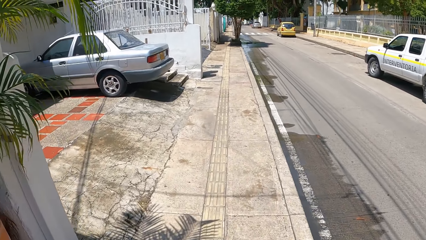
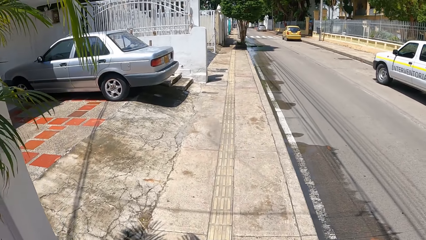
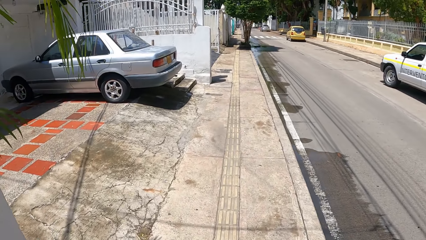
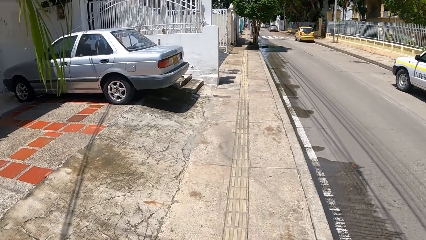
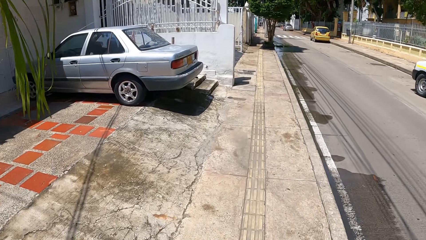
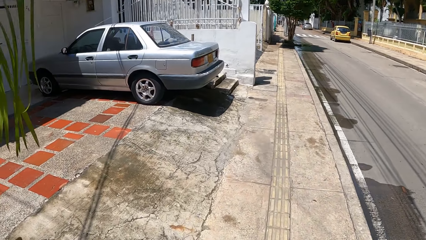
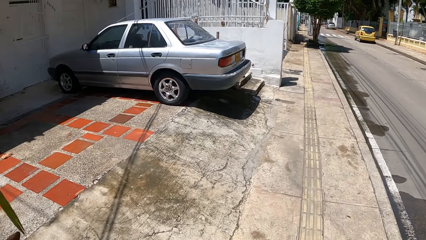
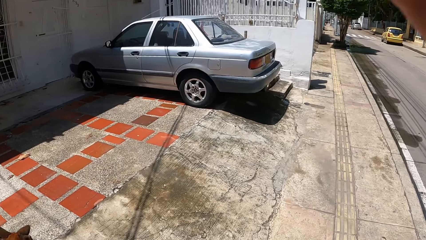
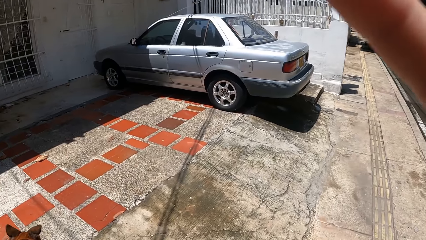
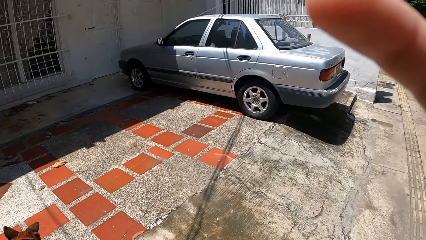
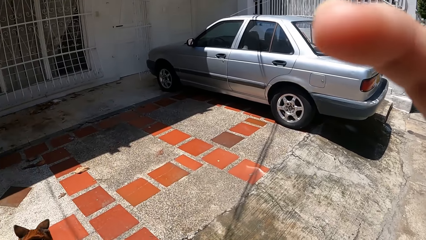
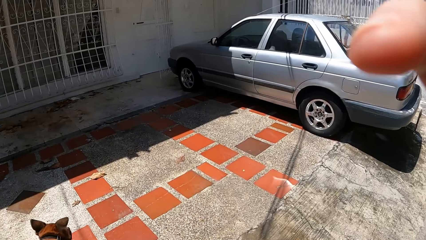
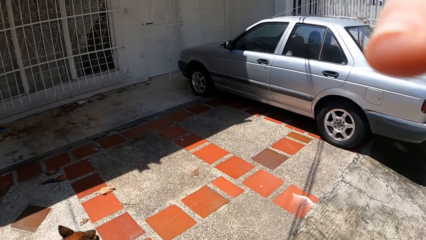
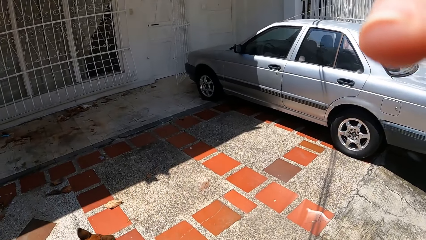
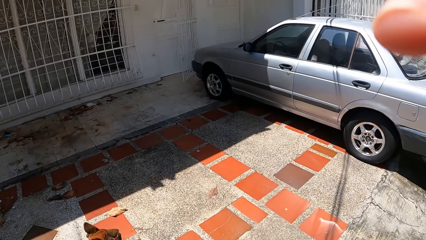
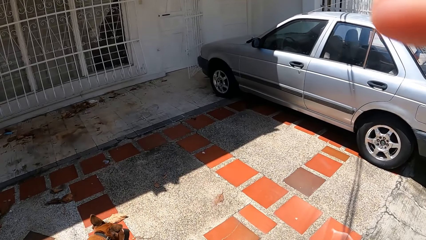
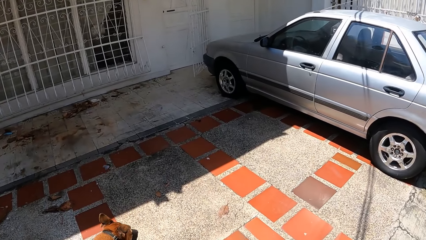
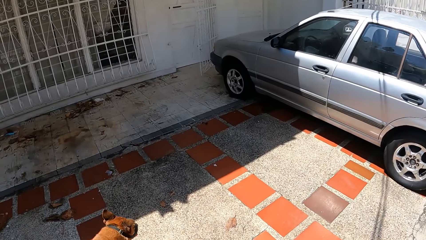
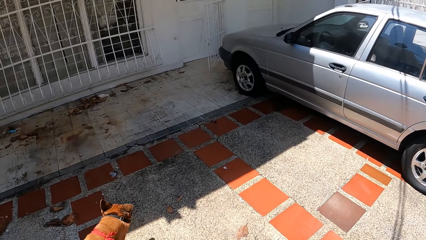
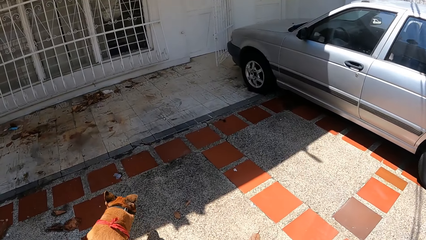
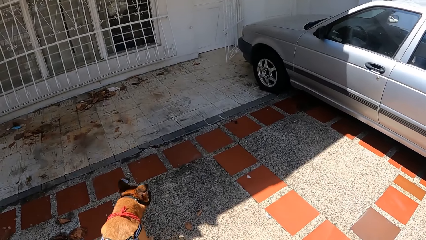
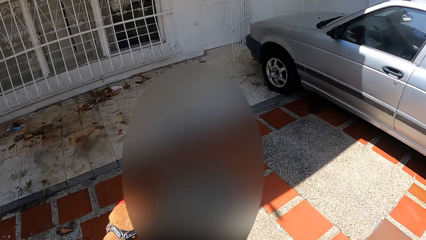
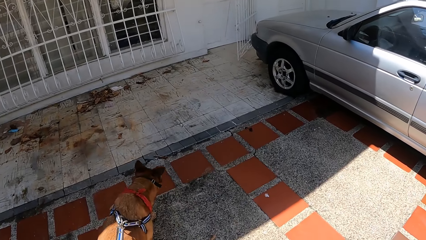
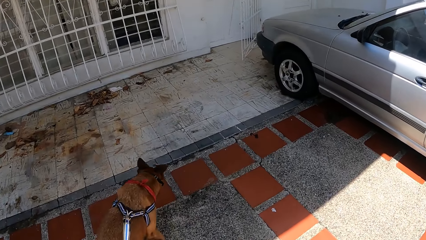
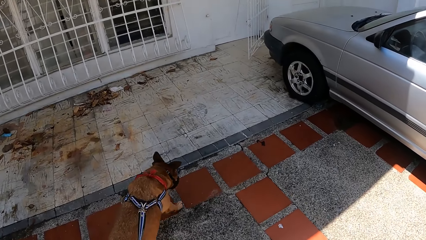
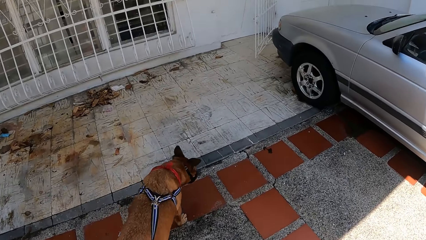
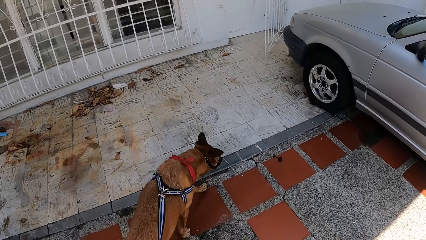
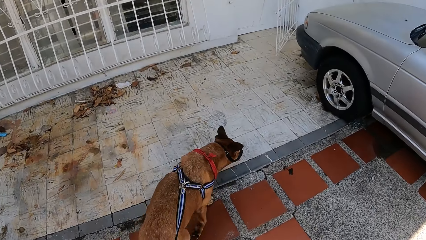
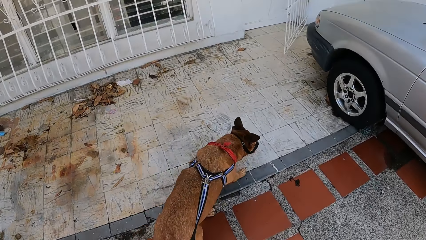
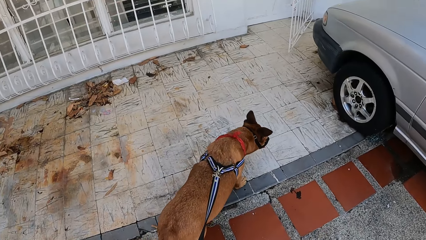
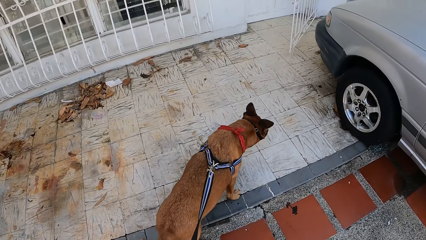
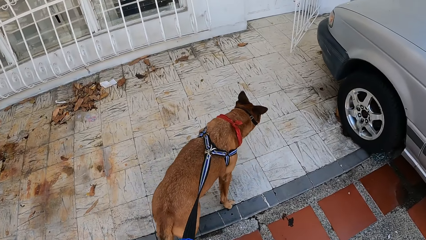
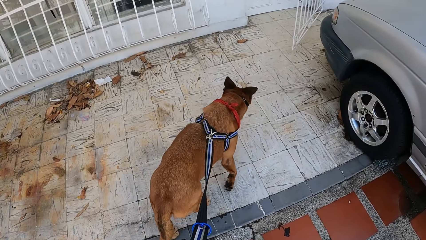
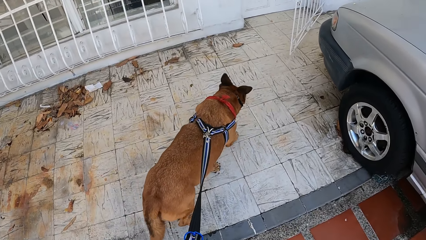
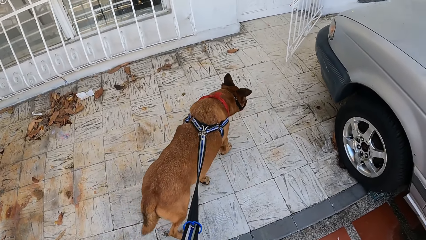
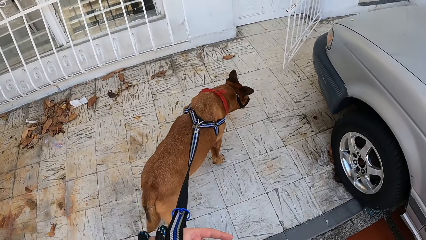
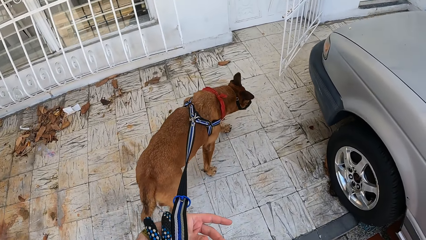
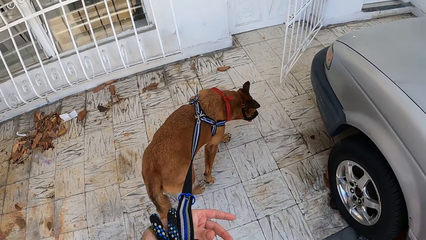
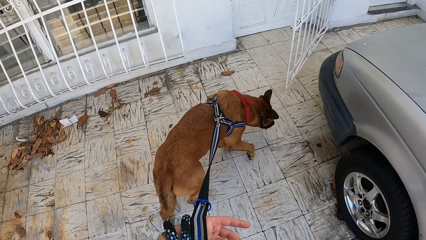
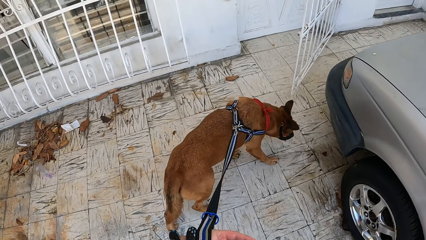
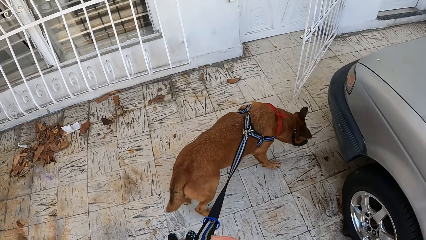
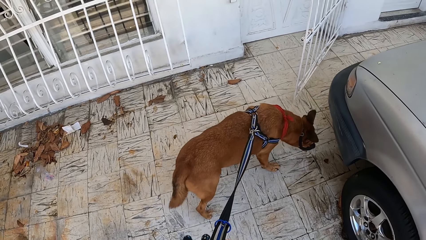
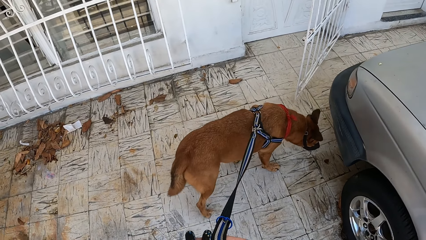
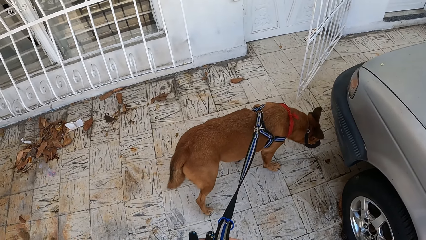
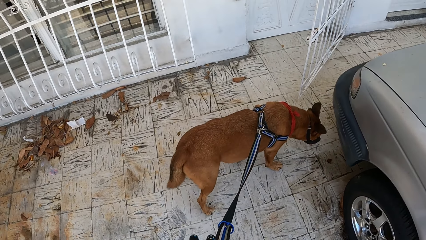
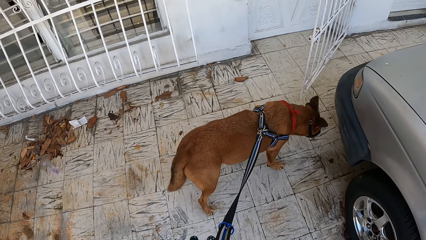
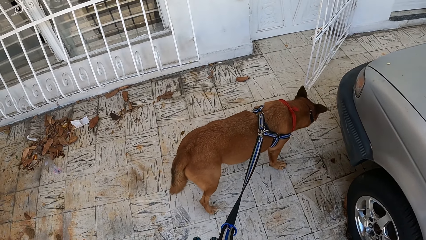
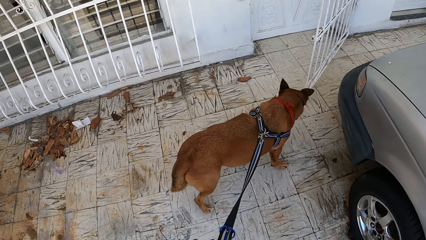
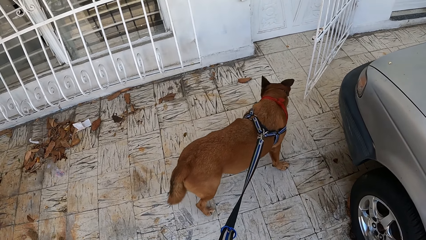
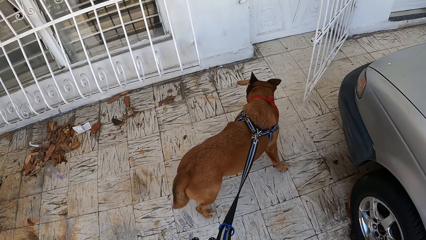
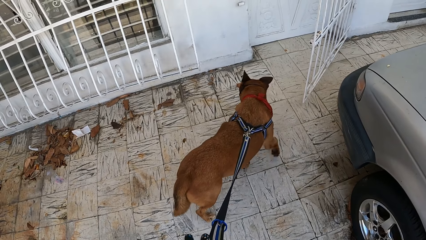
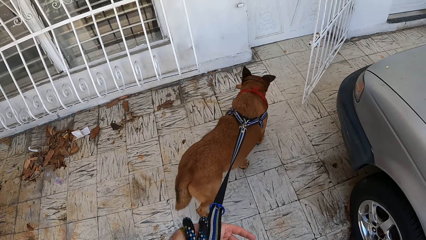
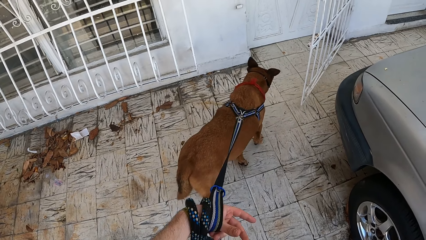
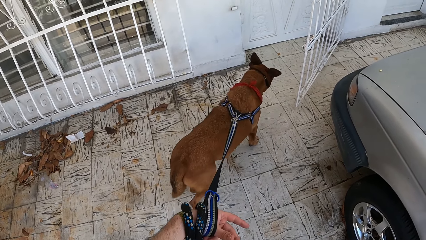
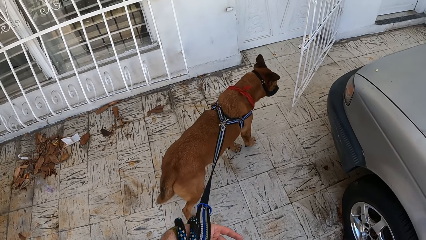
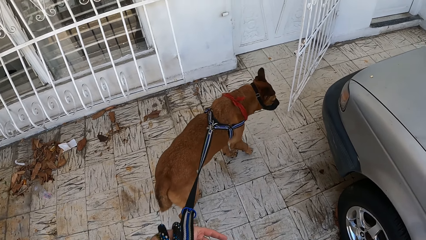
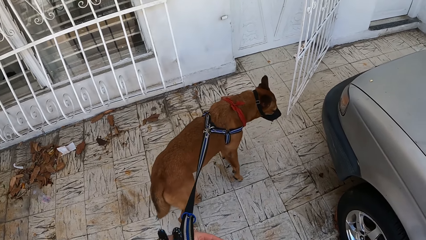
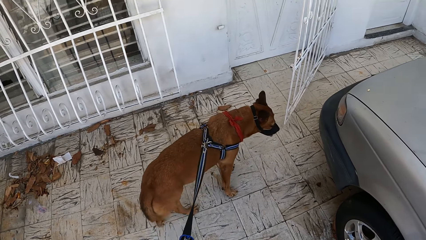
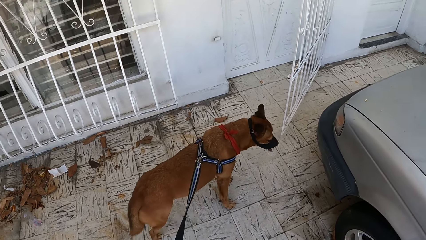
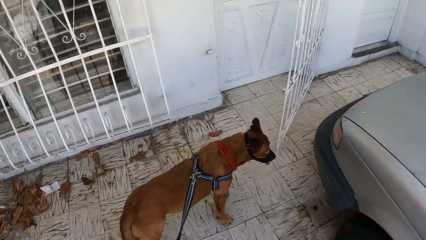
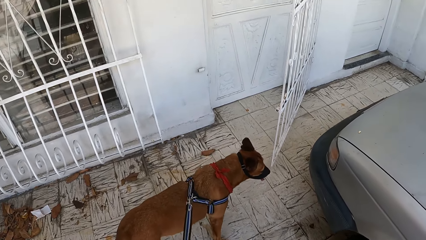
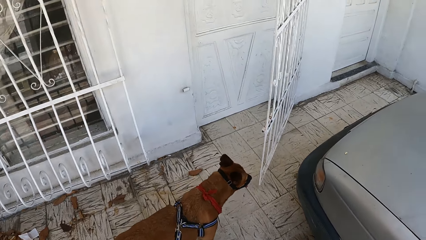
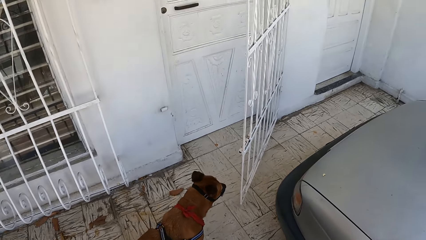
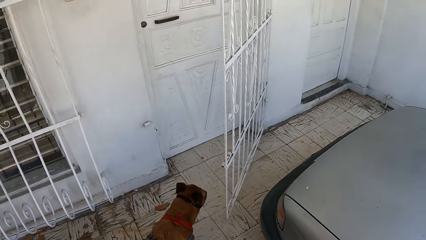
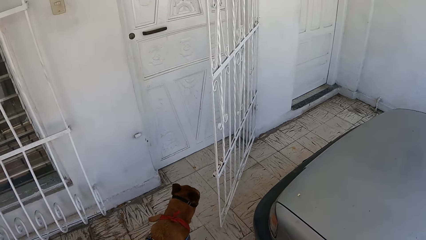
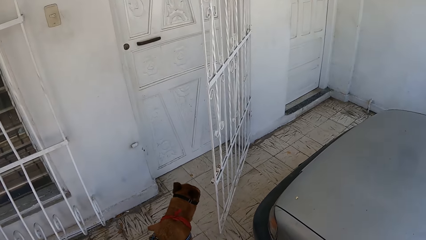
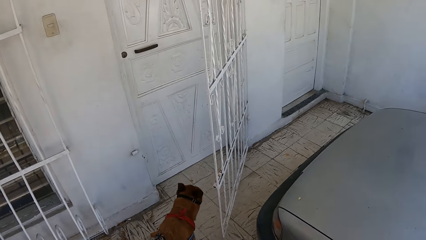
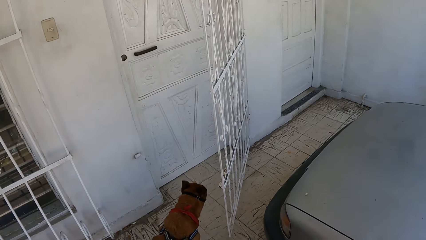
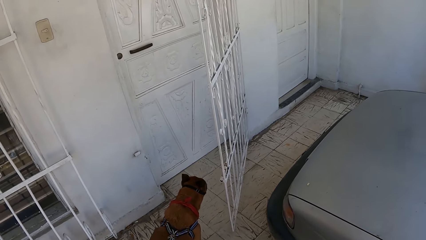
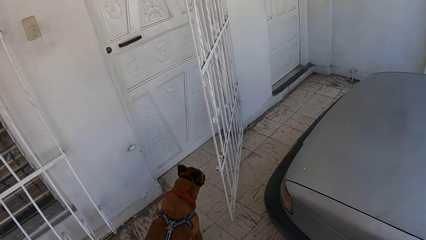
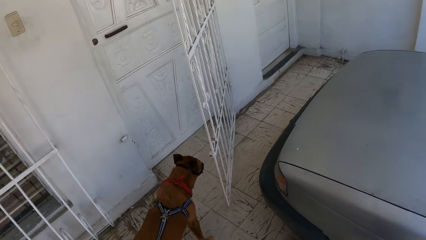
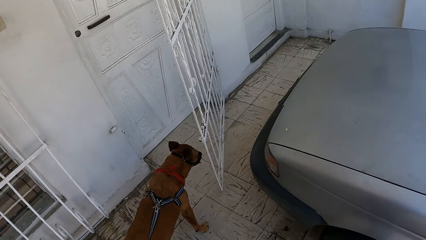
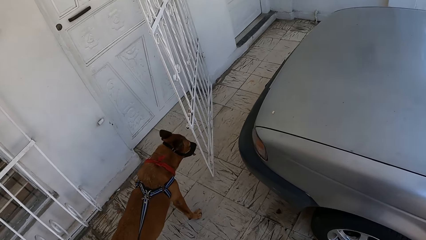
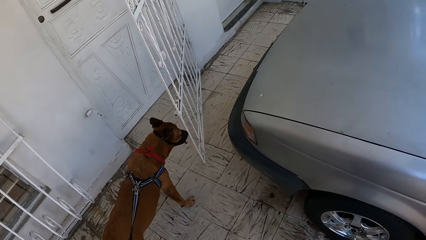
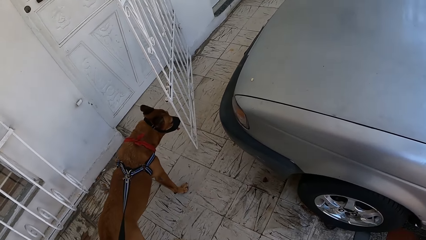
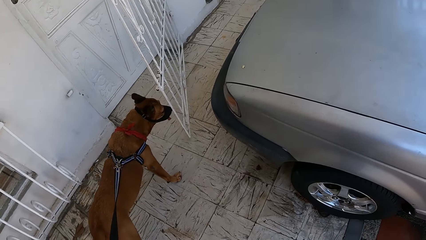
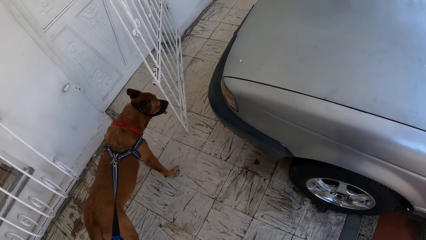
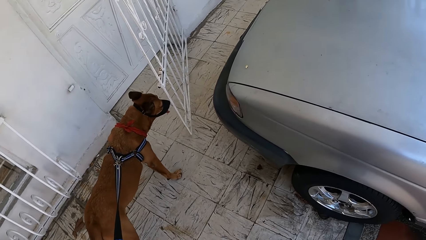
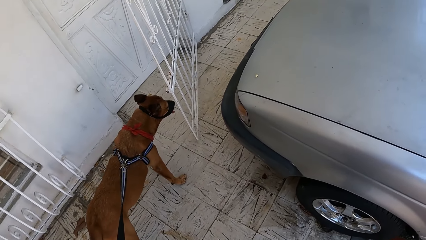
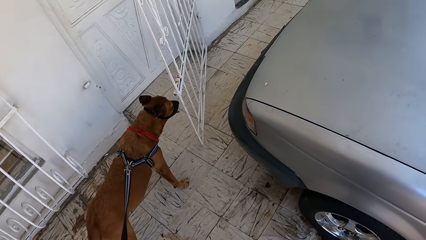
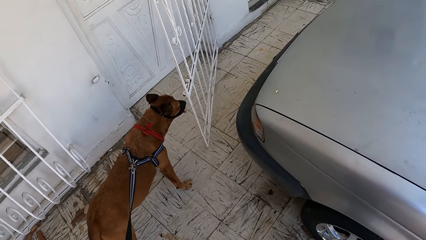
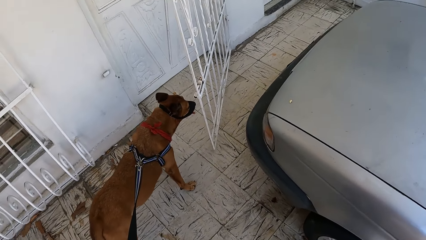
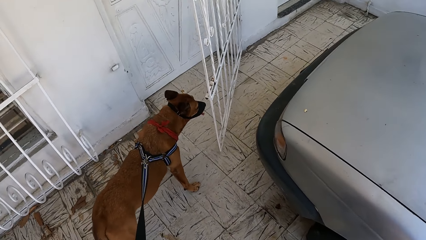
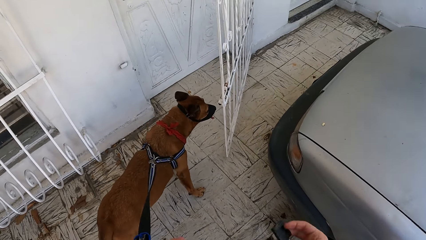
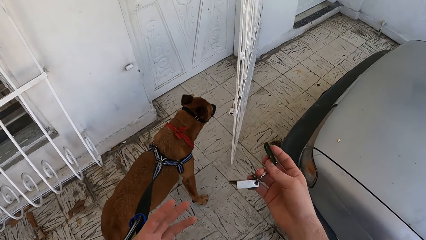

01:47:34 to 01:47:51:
The camera wearer adjusts the camera. They walk towards the door. They hold a dog by its leash. They stare at the dog. They stop around. They look around.
